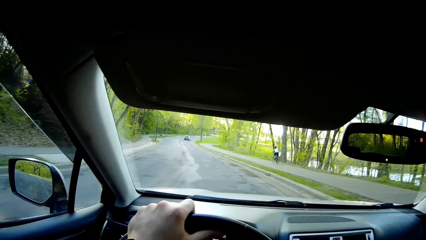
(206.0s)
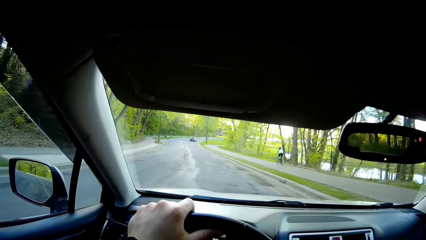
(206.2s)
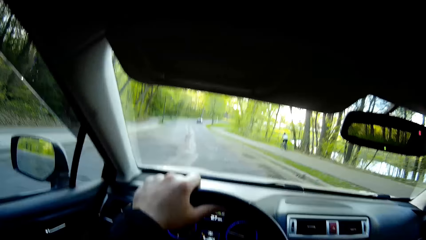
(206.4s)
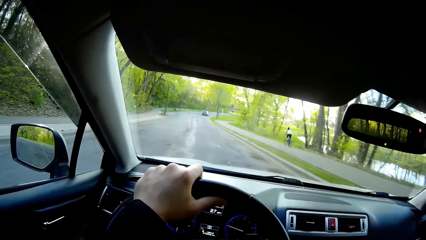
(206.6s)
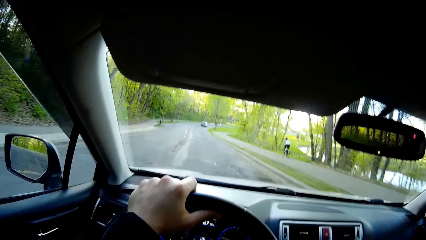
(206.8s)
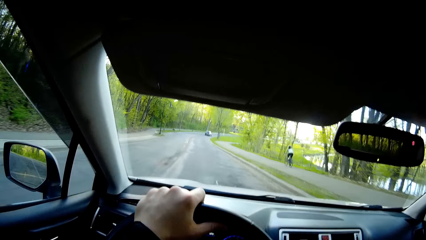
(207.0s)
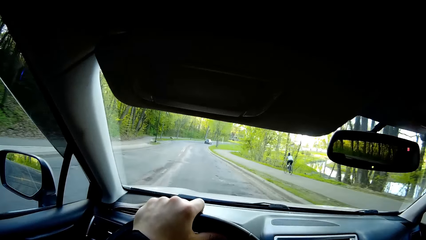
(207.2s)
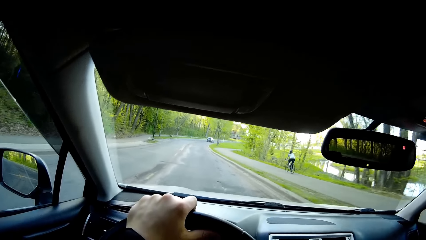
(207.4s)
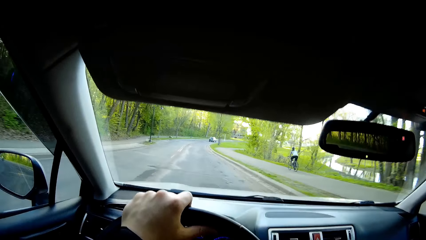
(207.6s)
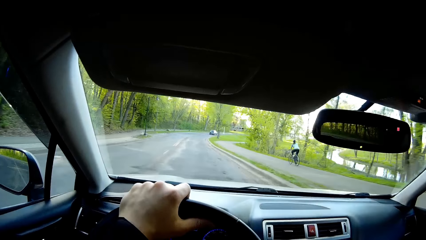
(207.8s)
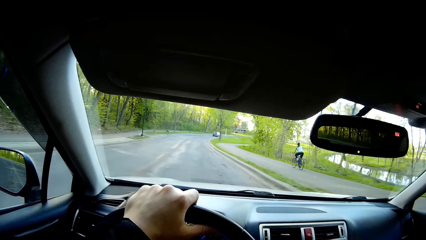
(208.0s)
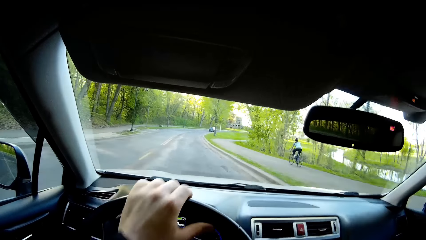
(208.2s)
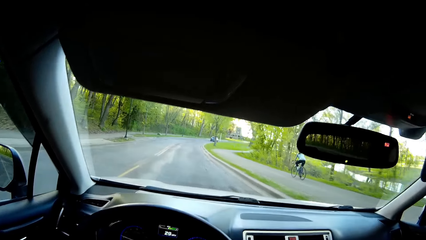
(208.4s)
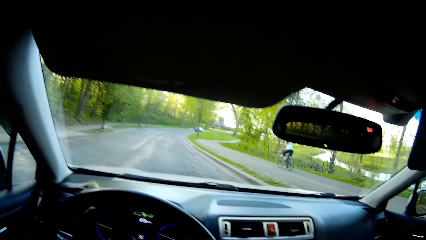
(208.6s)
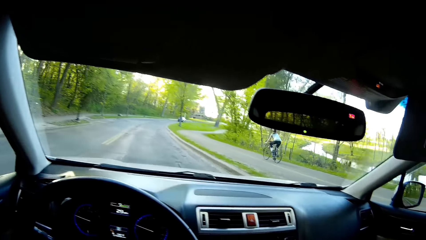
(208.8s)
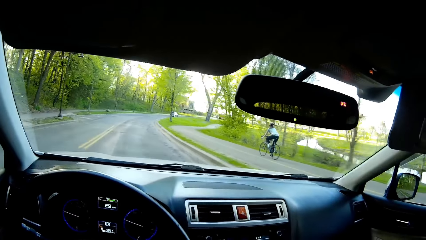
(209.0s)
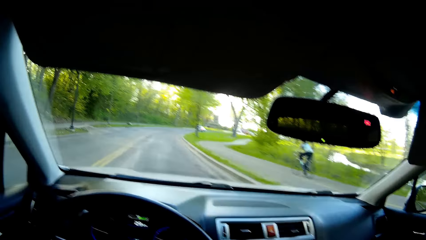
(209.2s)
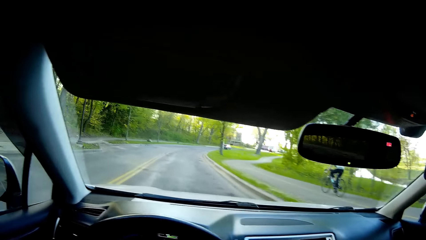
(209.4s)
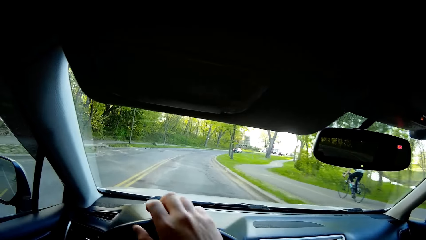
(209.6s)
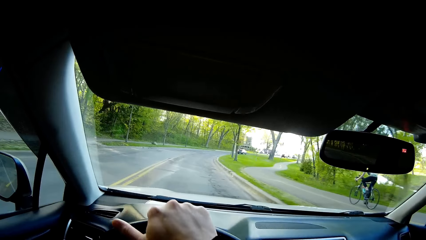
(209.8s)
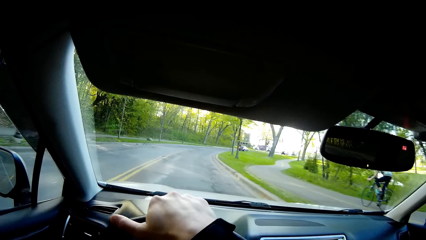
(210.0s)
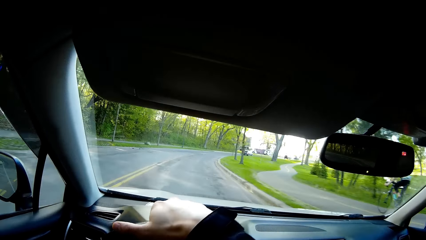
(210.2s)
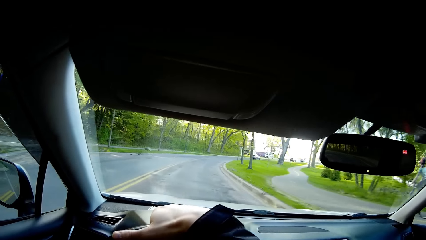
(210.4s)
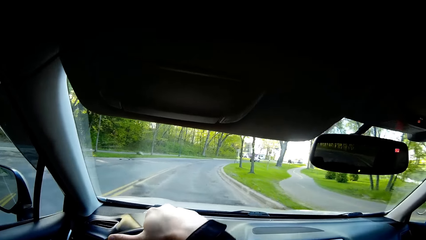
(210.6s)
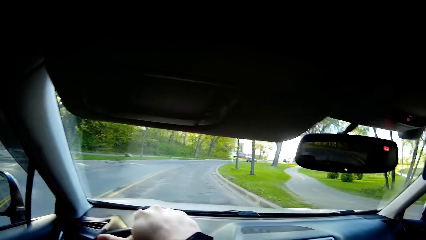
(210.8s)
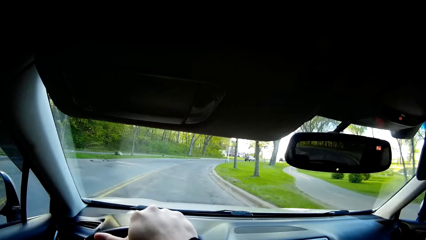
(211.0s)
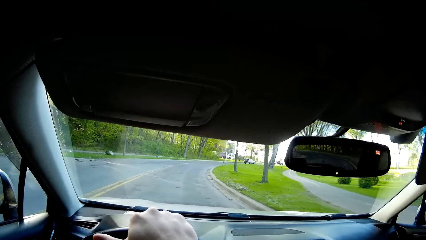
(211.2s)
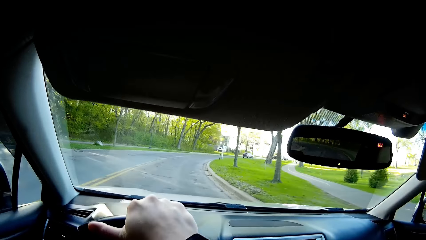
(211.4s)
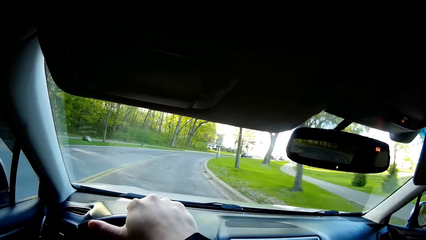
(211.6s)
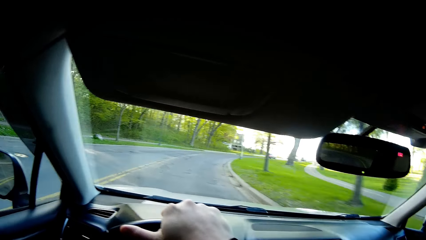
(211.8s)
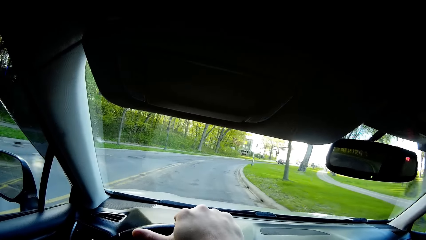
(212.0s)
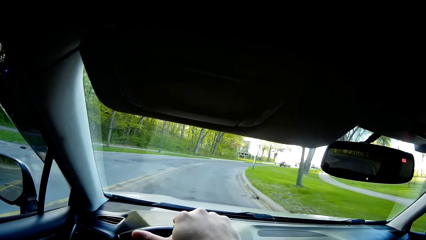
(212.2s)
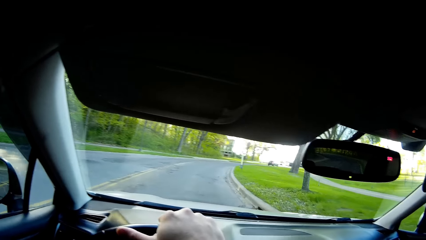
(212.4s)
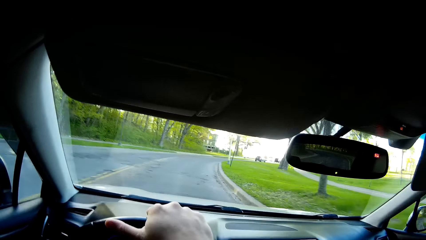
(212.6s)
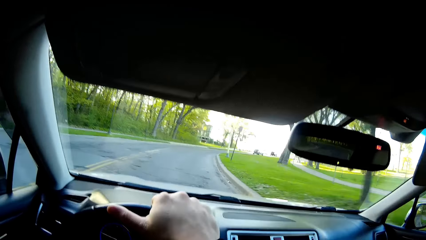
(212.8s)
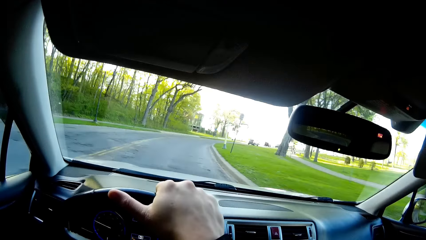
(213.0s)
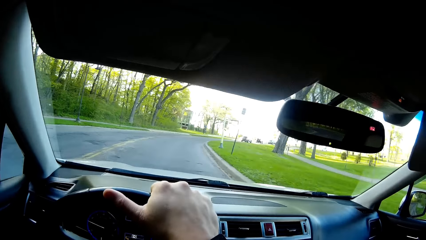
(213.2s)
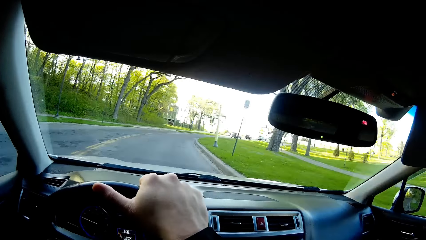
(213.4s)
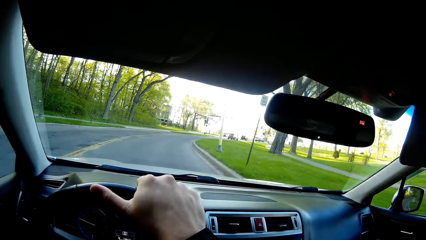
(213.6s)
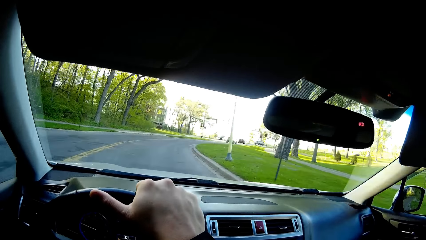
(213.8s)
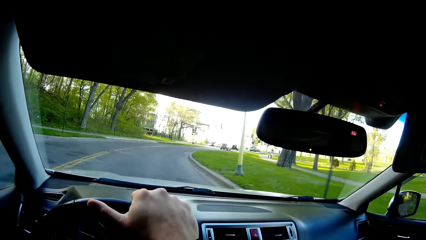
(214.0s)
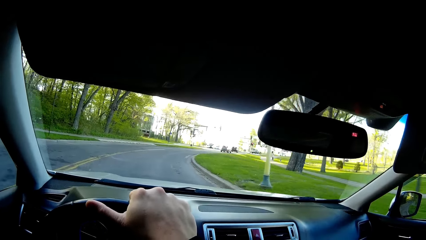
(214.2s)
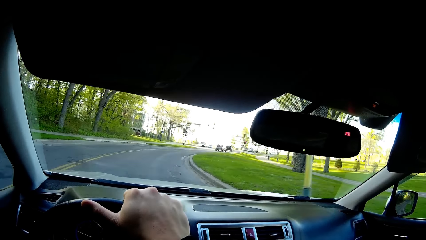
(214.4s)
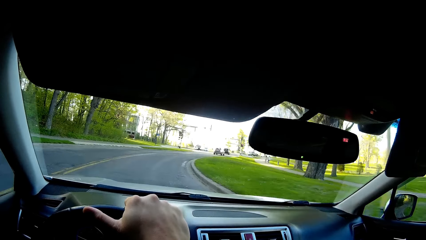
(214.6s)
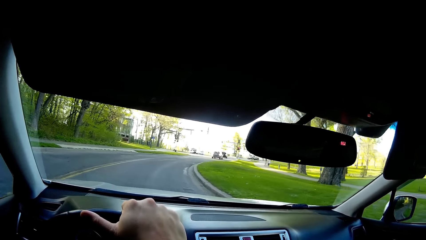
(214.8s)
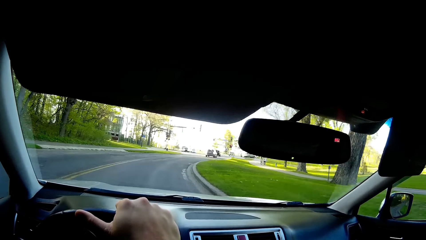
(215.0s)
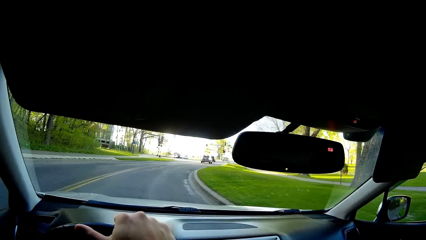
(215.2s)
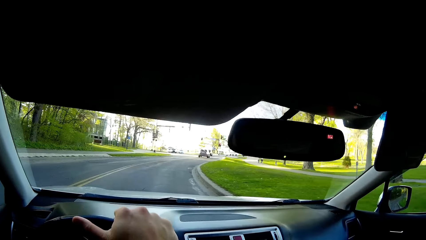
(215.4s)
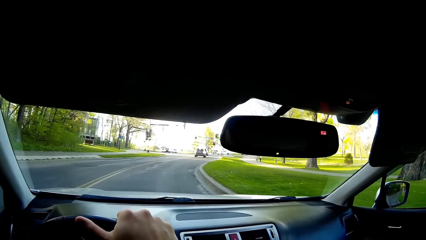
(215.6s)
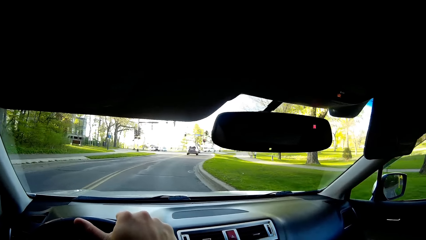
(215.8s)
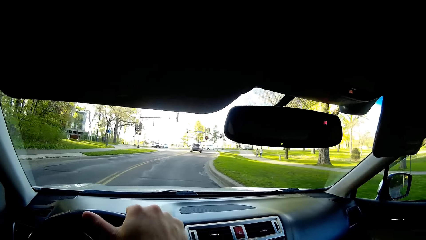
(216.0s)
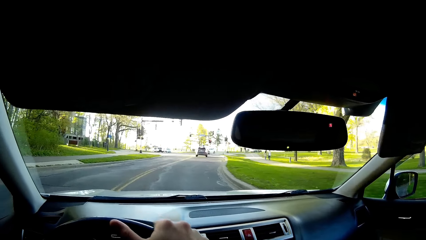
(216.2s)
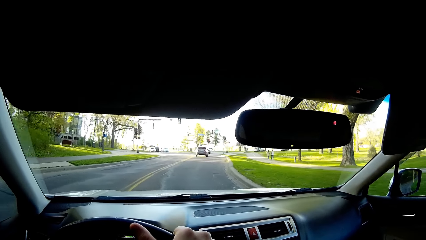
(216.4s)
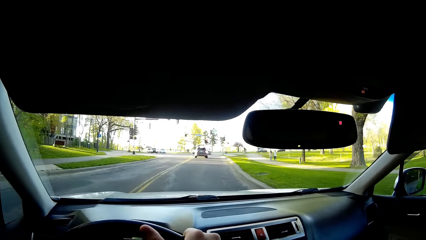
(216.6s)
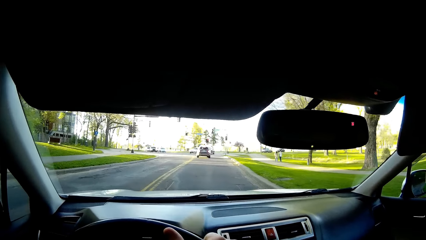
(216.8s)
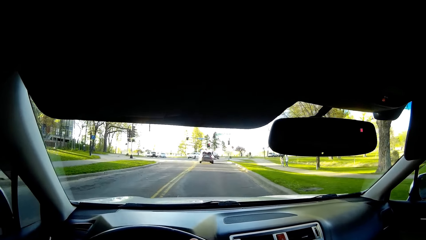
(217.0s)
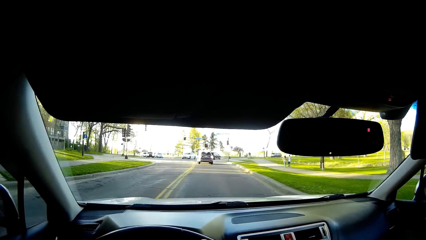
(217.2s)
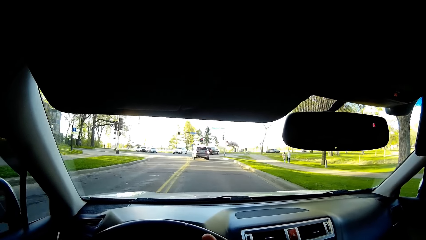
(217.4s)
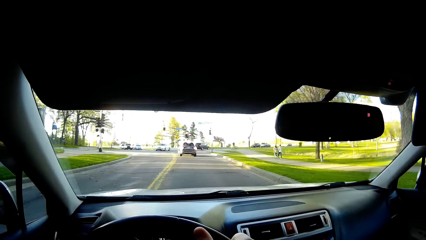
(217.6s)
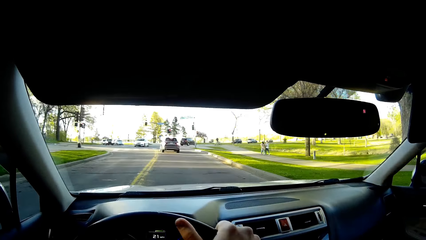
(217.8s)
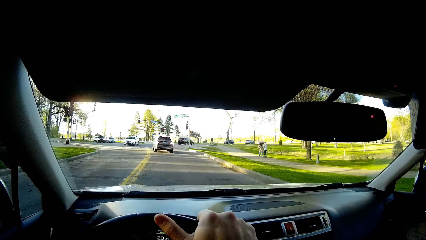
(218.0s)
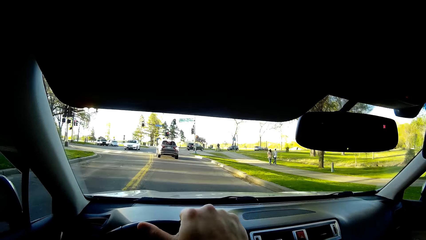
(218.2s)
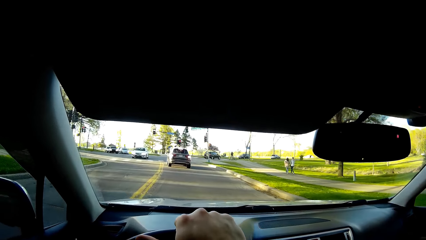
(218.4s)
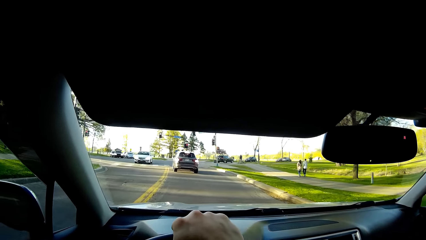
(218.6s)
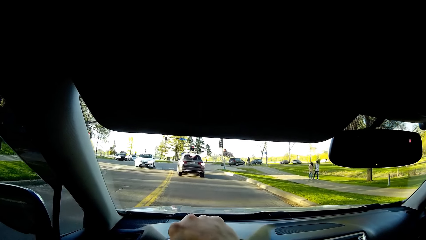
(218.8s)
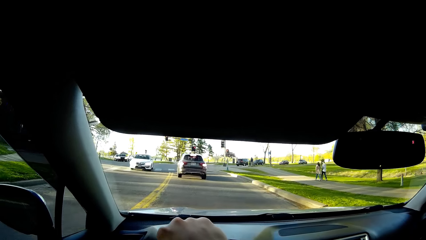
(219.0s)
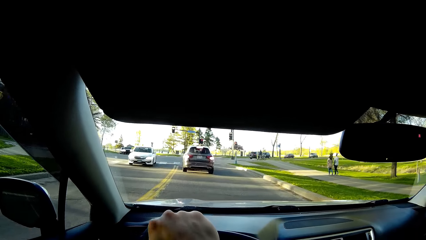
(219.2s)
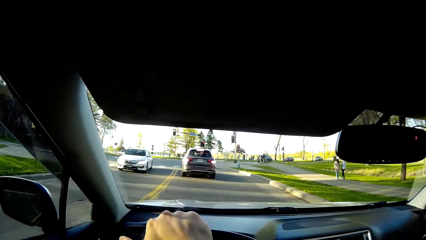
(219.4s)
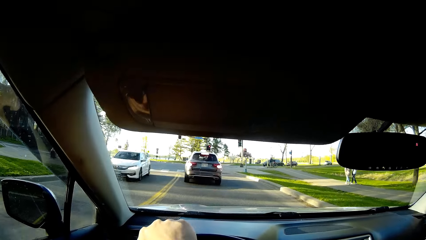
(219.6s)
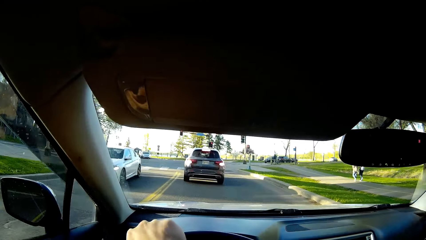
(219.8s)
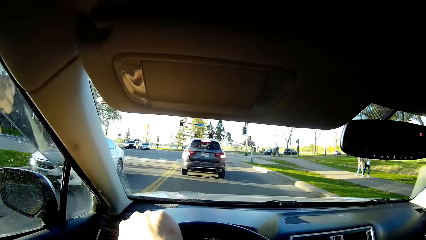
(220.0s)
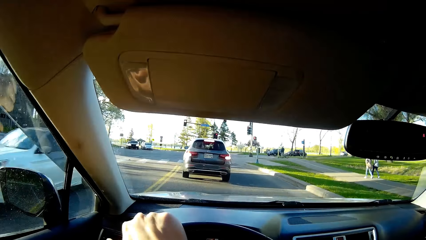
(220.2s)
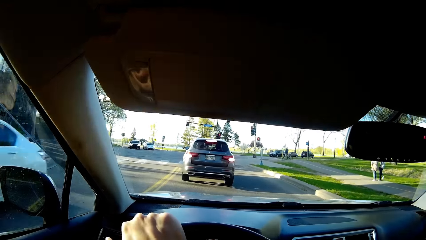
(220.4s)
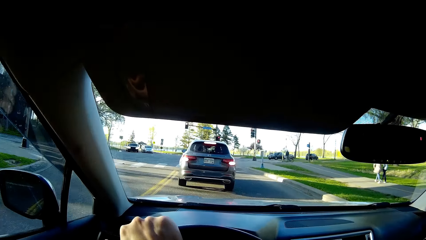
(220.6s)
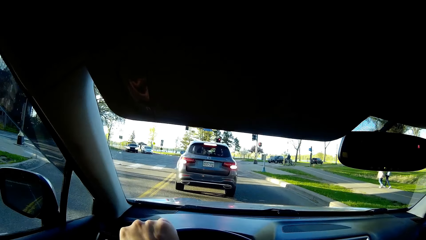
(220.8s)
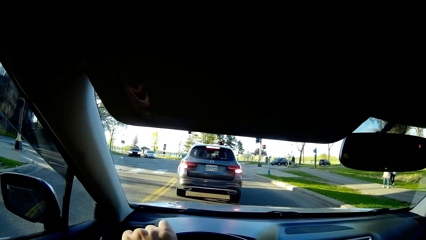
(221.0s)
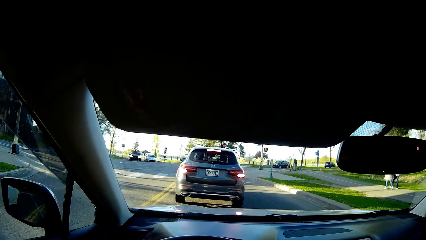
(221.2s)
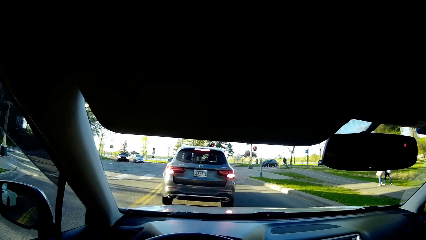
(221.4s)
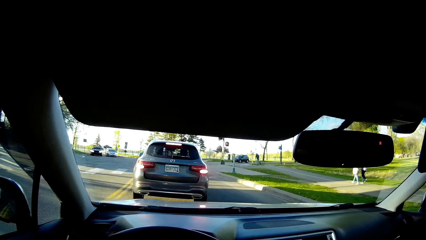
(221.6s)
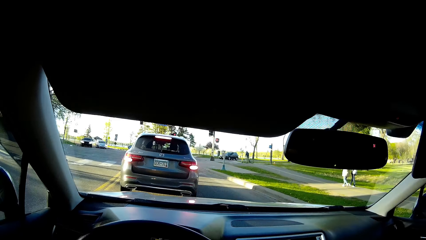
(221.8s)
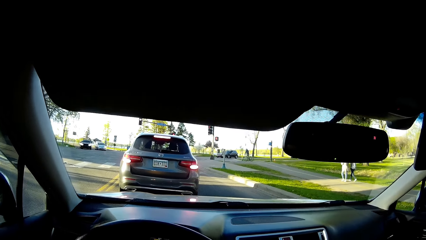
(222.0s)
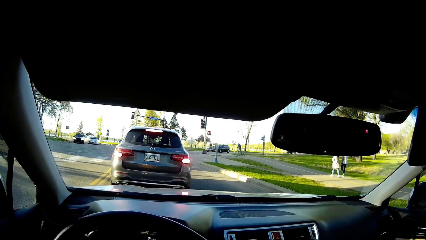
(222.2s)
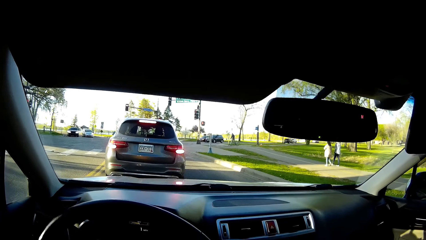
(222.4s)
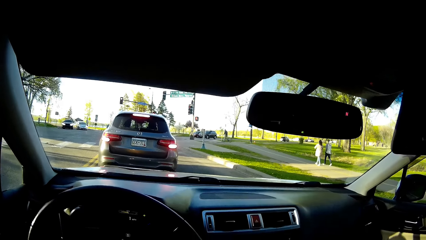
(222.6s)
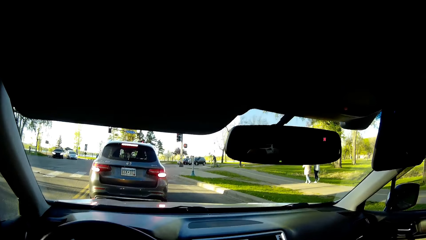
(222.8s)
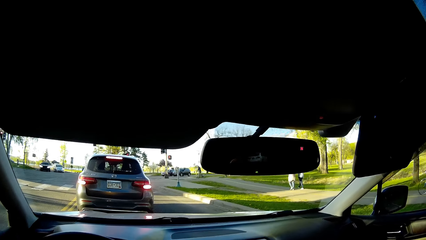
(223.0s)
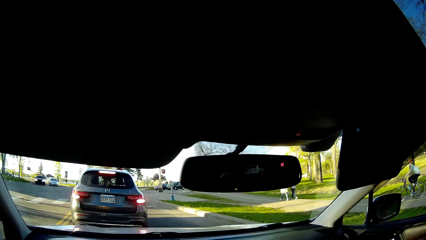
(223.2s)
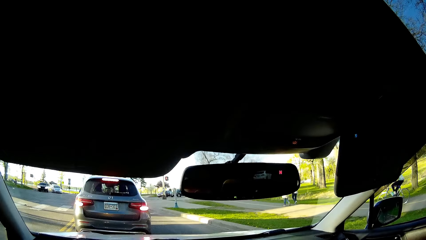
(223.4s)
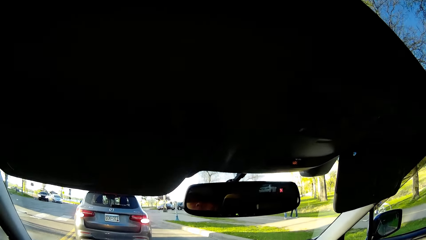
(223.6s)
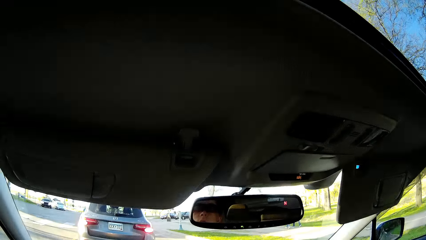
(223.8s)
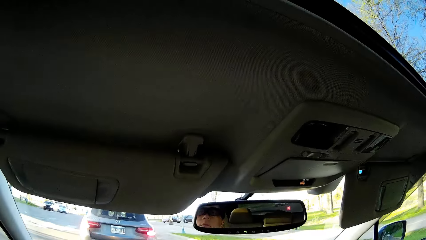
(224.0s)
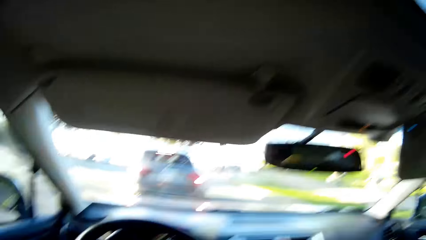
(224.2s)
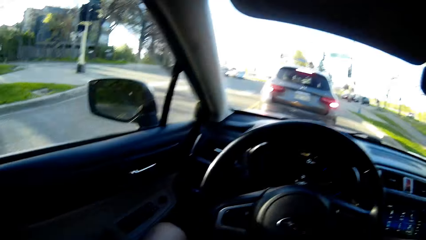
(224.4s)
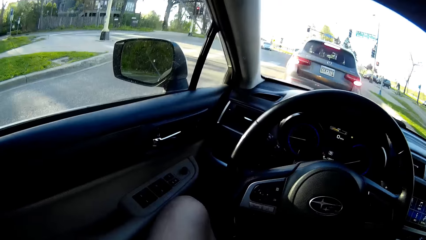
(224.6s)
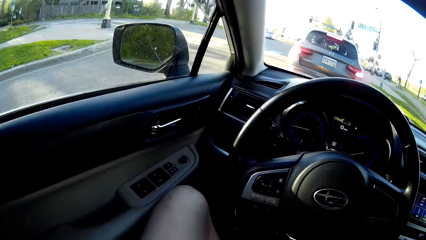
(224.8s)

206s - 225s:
The camera wearer touches the steering wheel. They stop the car at a traffic light.
